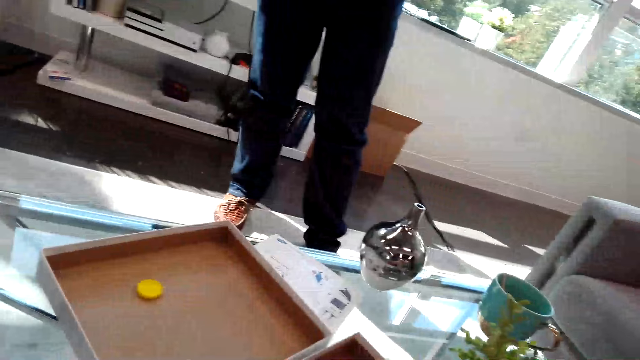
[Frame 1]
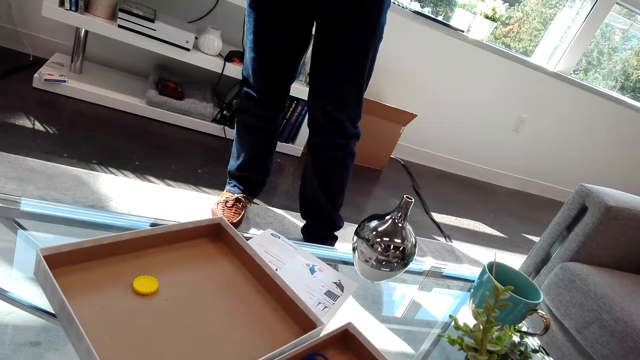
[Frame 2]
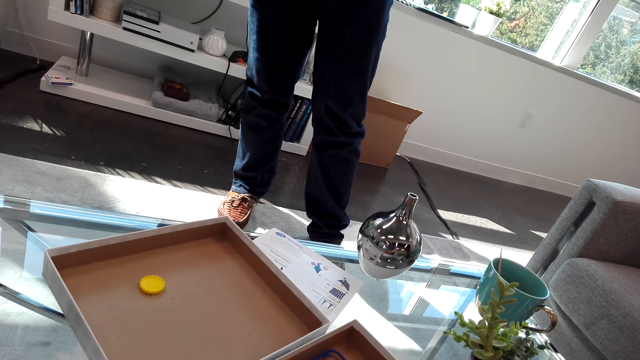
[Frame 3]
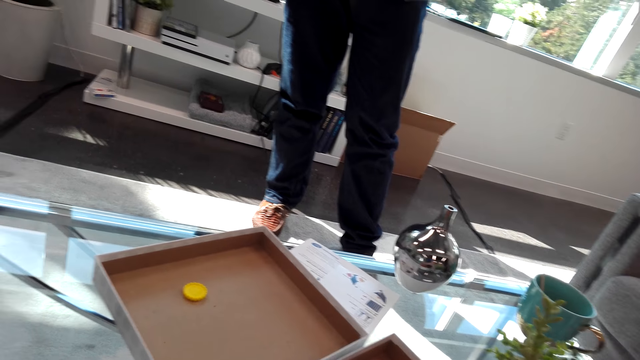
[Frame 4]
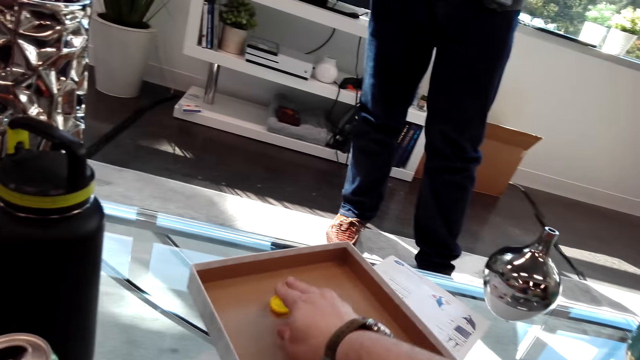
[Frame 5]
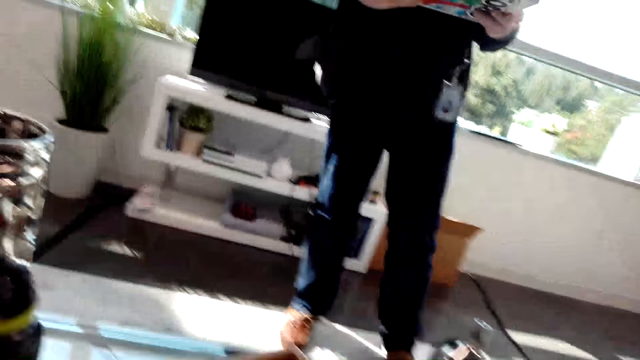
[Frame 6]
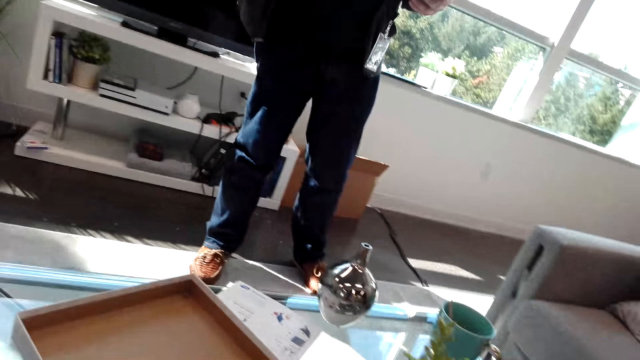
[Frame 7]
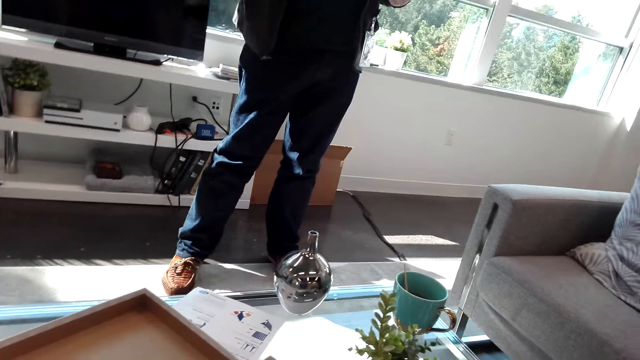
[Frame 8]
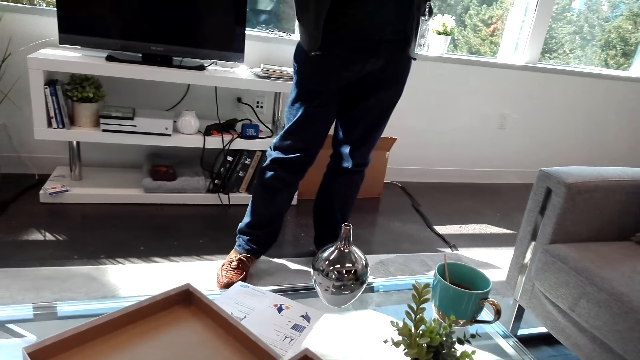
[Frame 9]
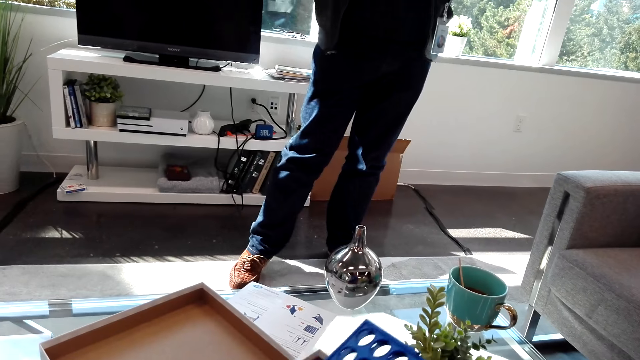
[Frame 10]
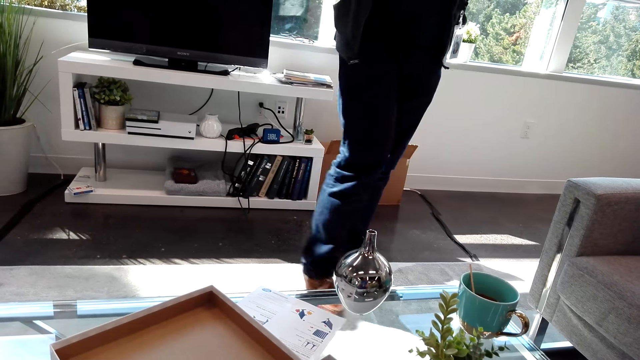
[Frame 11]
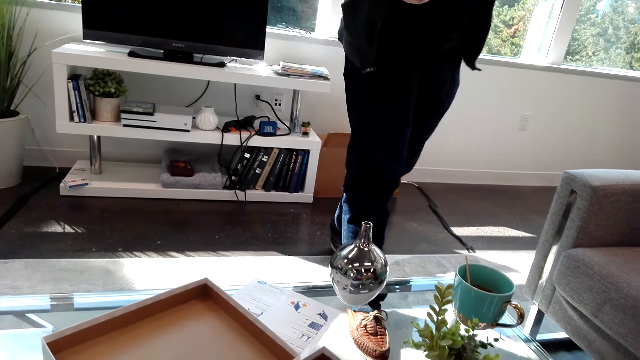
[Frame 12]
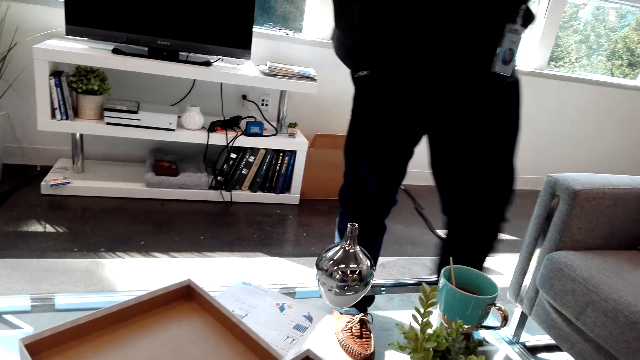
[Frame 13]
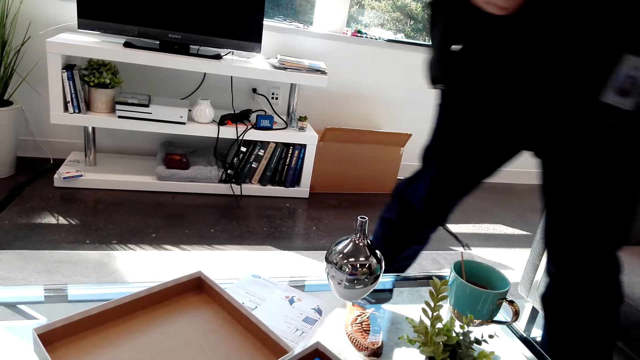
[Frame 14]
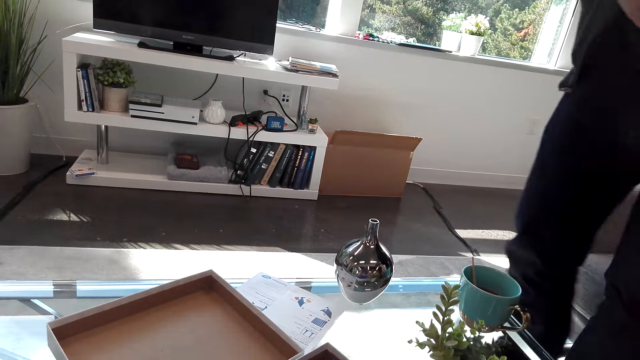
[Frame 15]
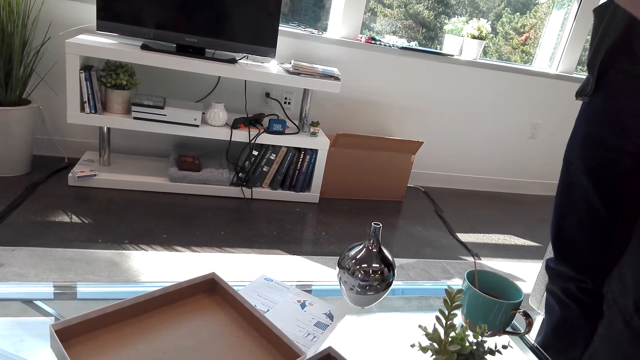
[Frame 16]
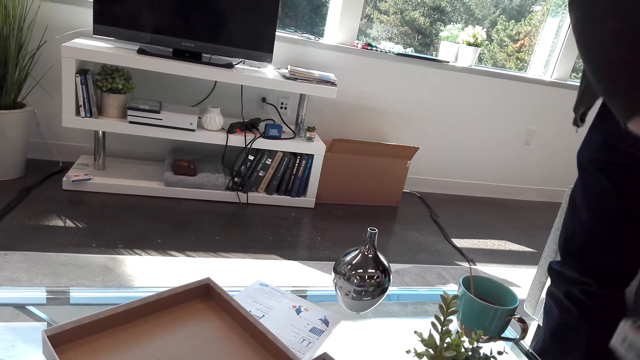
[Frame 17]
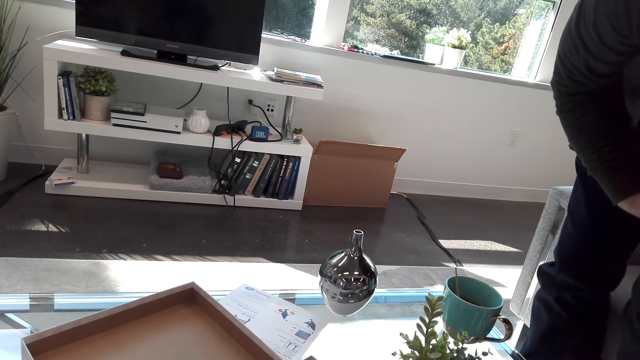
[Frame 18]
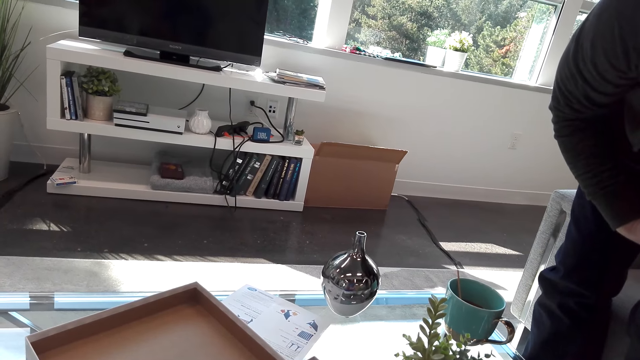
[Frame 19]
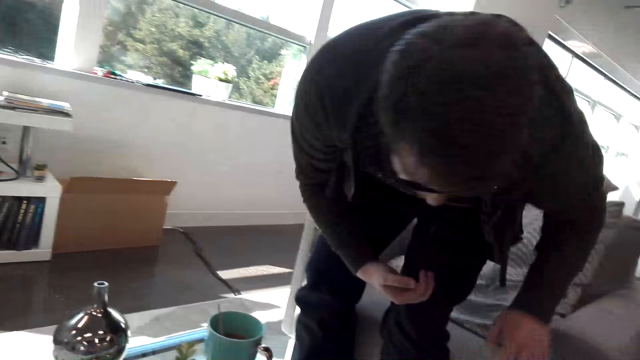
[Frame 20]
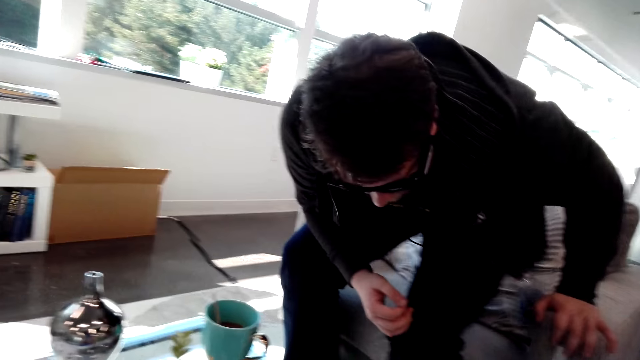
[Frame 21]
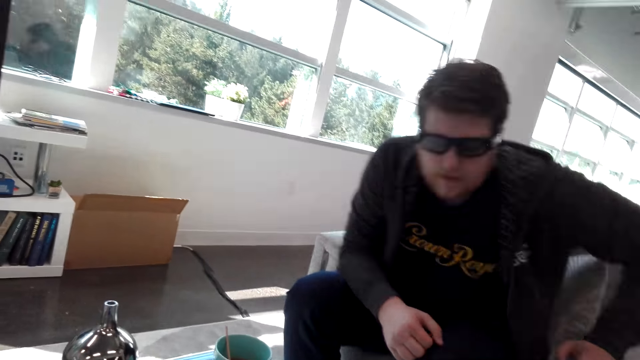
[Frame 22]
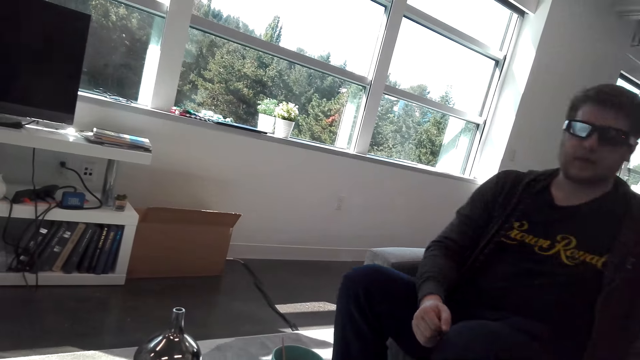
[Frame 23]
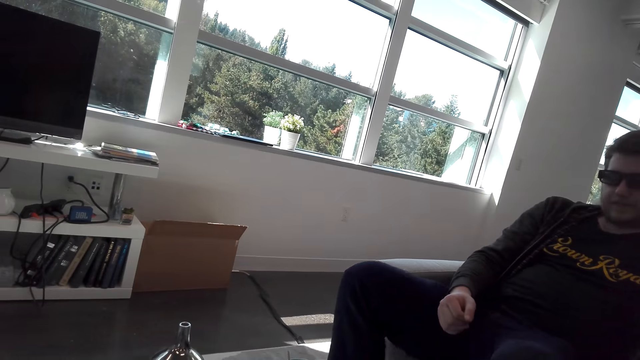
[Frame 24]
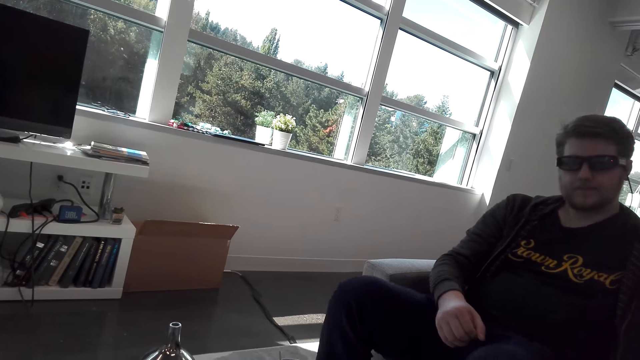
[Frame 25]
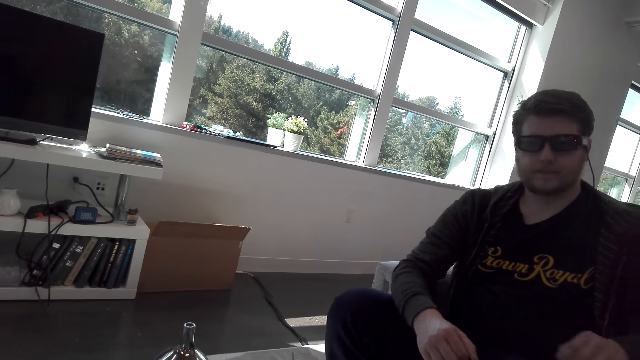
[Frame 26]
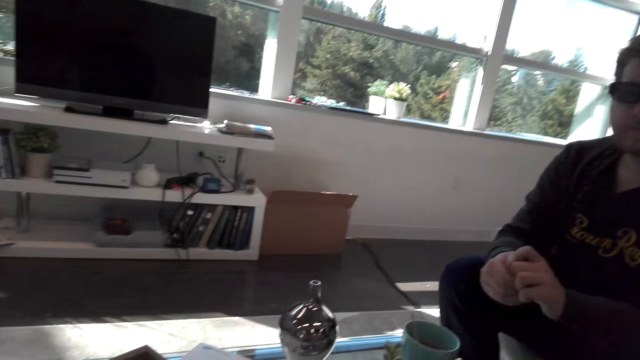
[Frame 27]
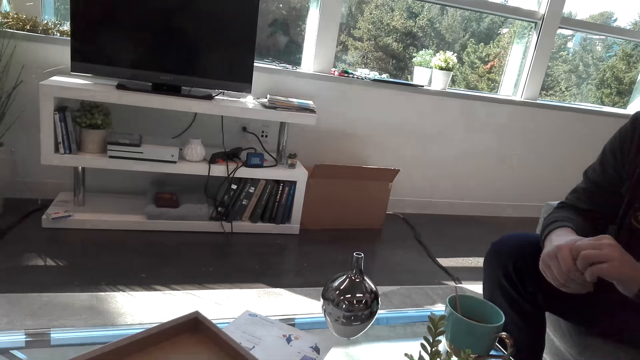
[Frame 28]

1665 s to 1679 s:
The camera wearer puts the dice aside. They pick up the Connect 4 dice. They move the Connect 4 board cover. A man sits on the couch.

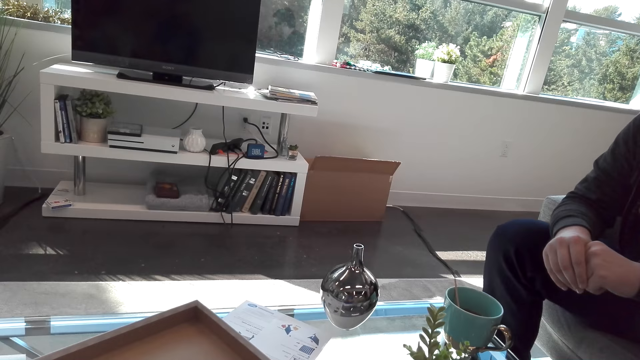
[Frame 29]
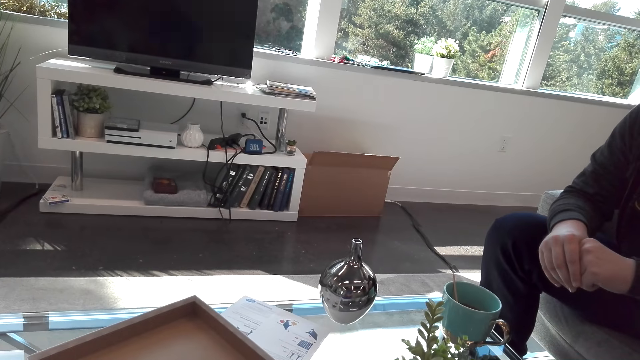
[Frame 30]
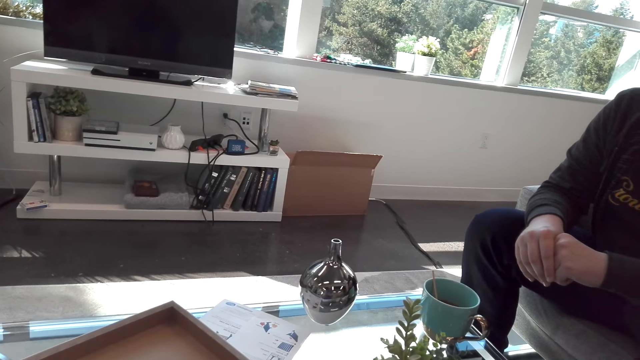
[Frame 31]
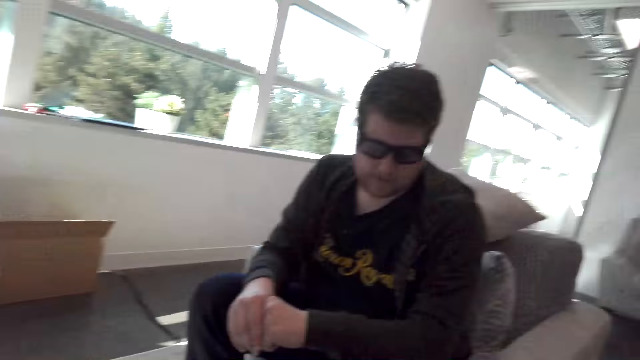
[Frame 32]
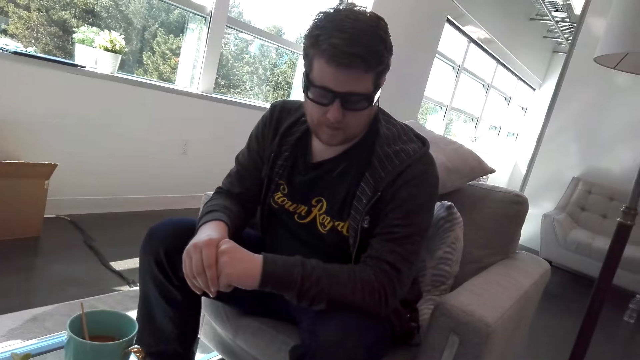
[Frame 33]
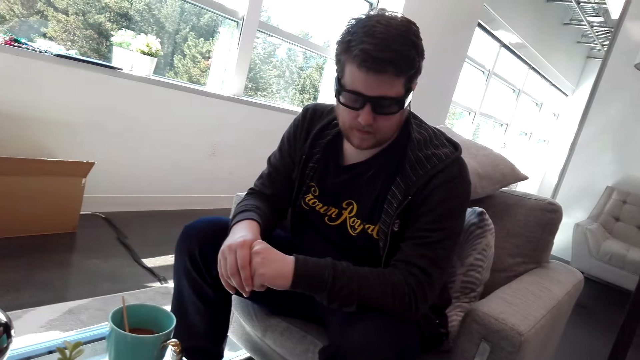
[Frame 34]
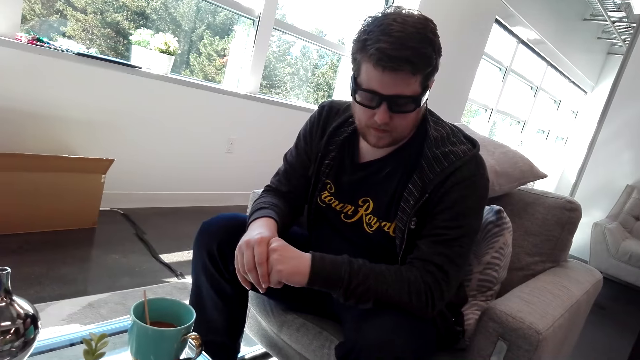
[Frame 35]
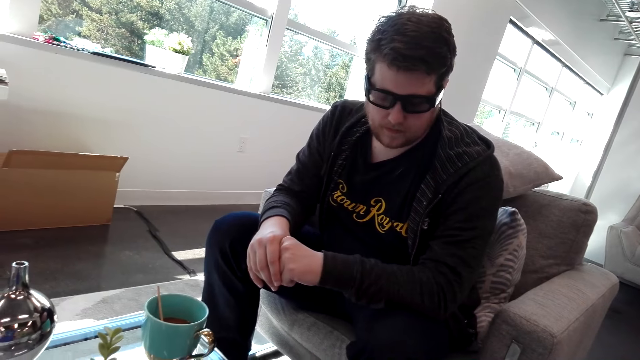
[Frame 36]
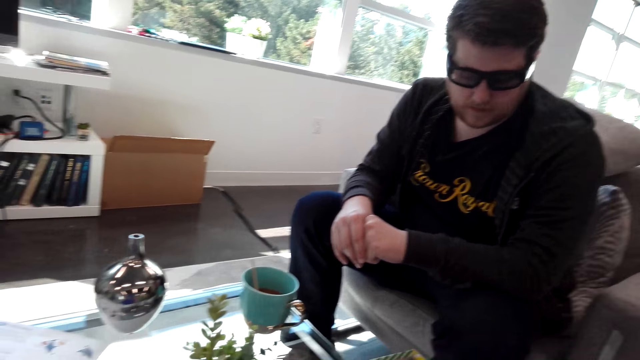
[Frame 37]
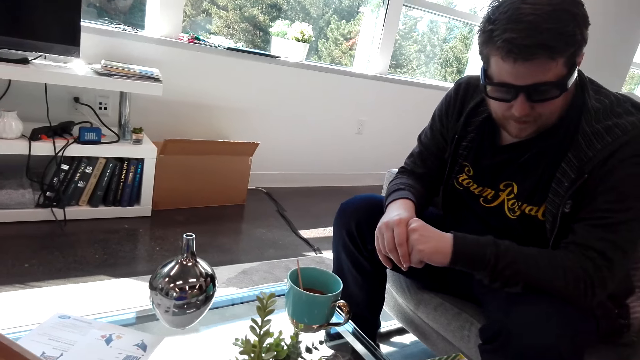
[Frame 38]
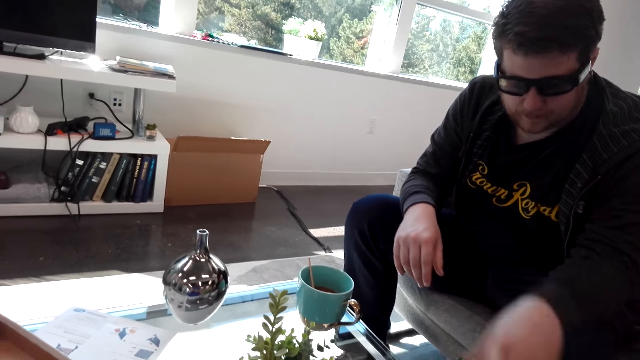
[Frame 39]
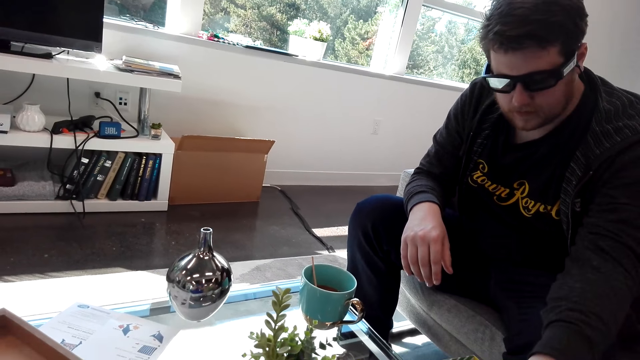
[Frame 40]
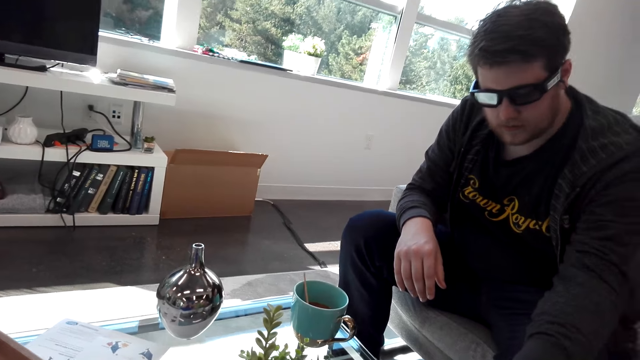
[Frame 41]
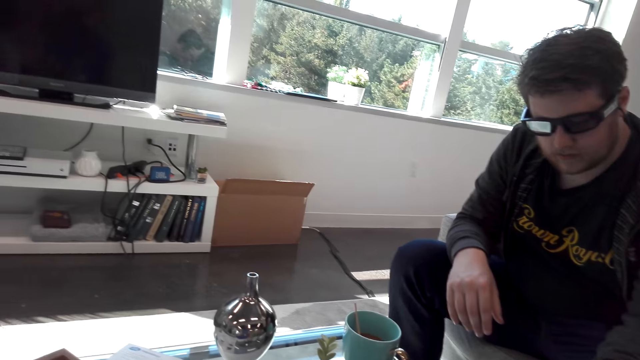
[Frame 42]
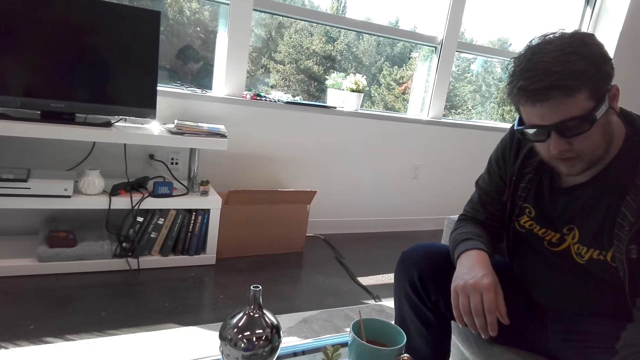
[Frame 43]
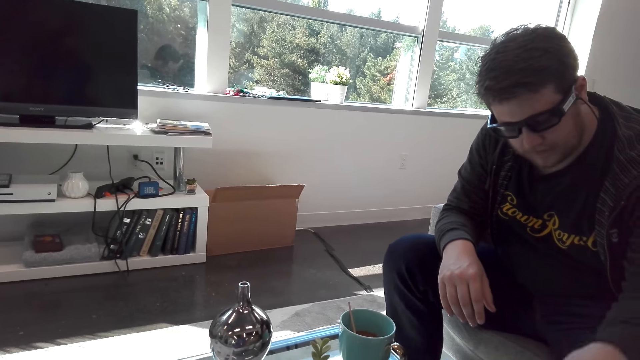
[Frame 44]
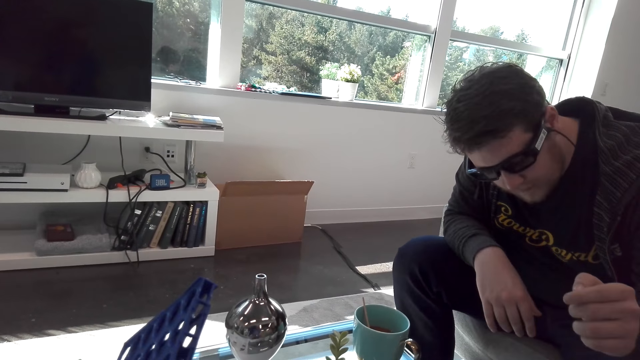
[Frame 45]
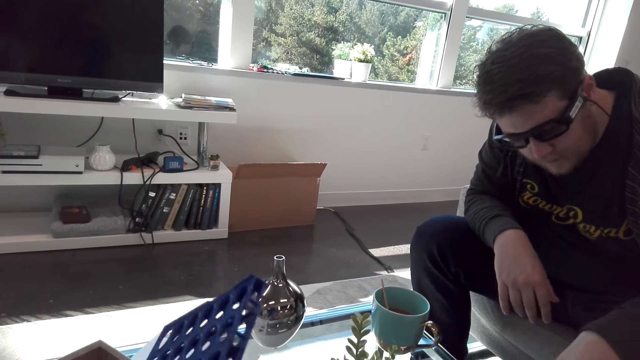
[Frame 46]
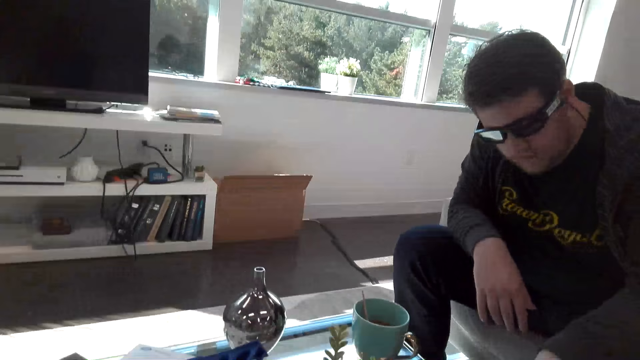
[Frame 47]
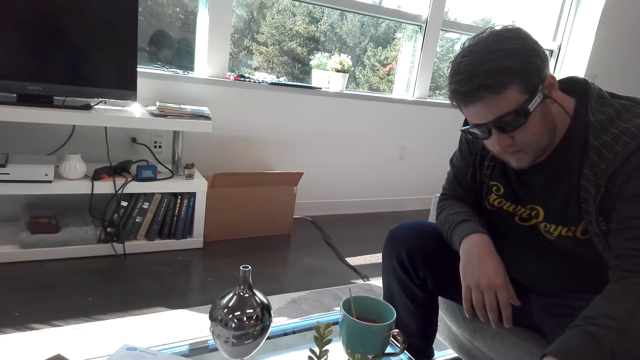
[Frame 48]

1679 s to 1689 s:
The camera wearer looks at the table. They move the Connect 4 board cover.
